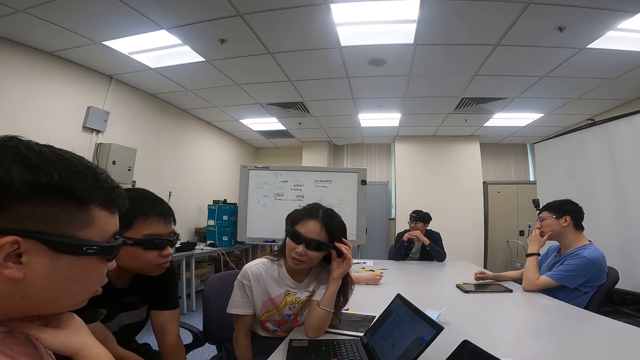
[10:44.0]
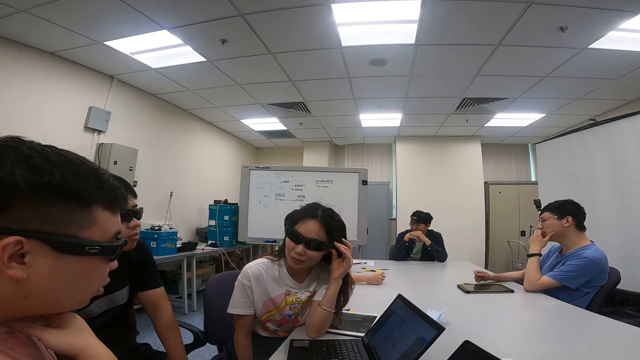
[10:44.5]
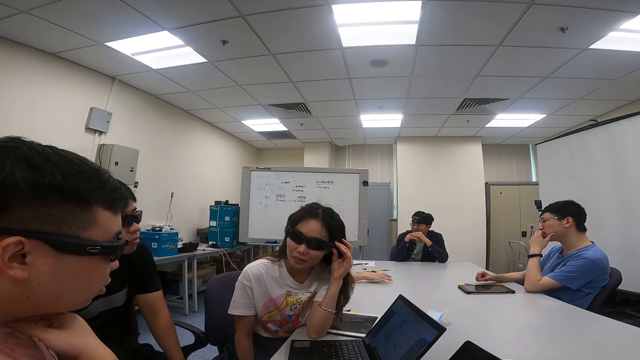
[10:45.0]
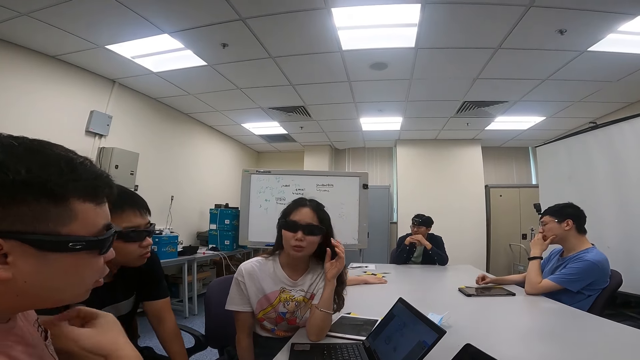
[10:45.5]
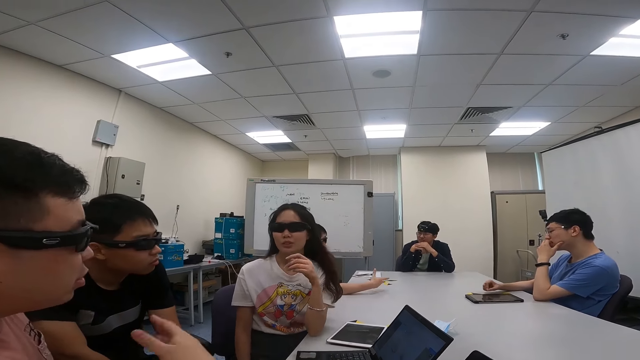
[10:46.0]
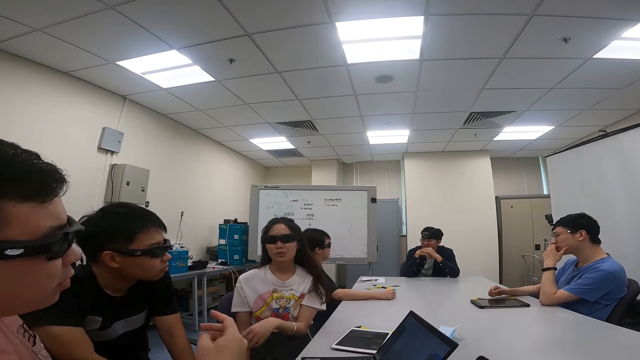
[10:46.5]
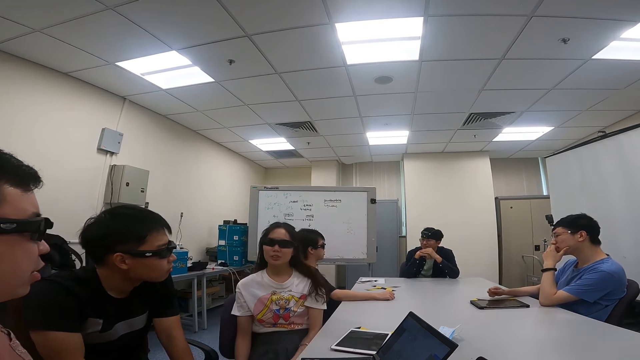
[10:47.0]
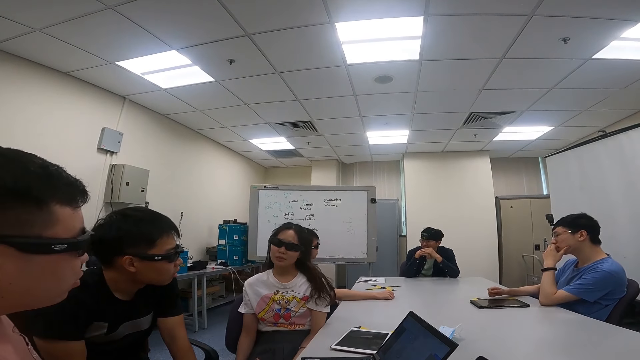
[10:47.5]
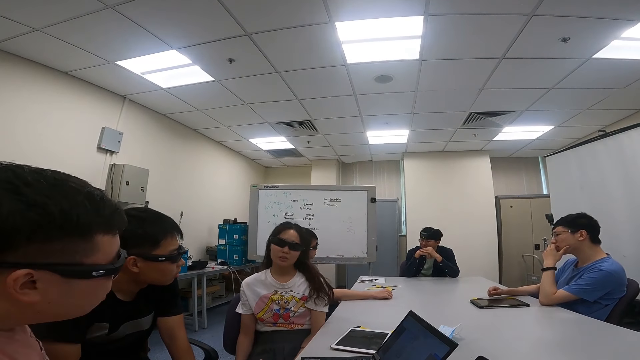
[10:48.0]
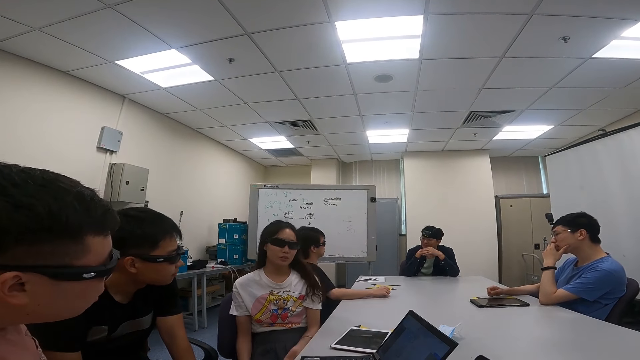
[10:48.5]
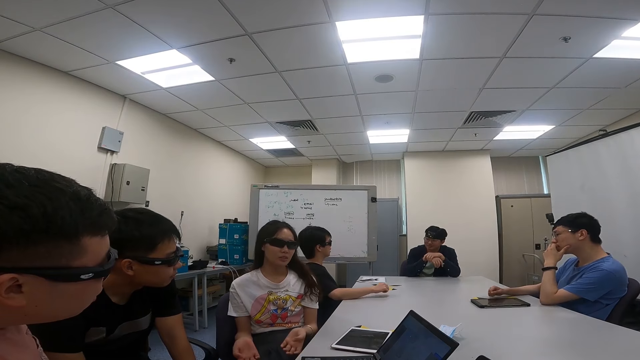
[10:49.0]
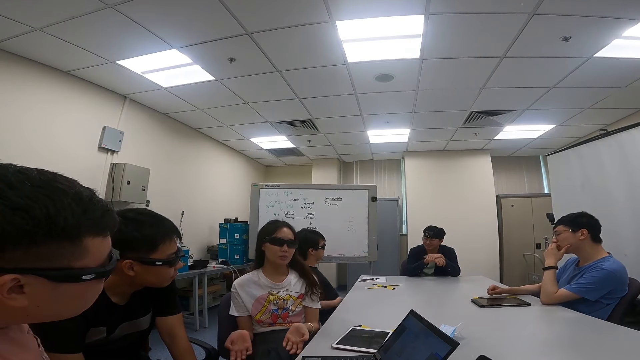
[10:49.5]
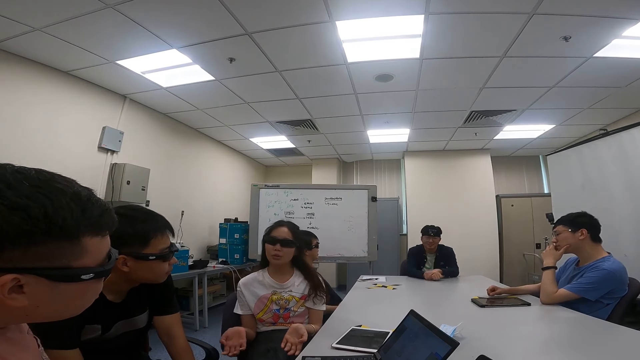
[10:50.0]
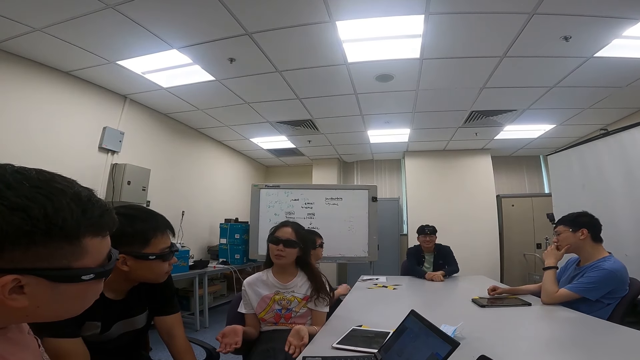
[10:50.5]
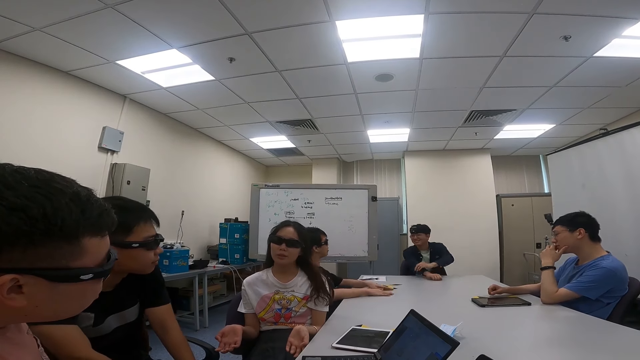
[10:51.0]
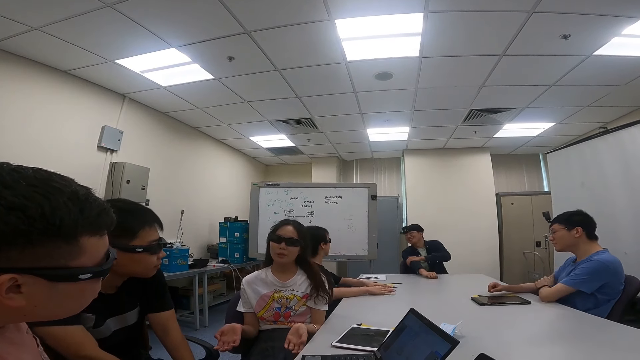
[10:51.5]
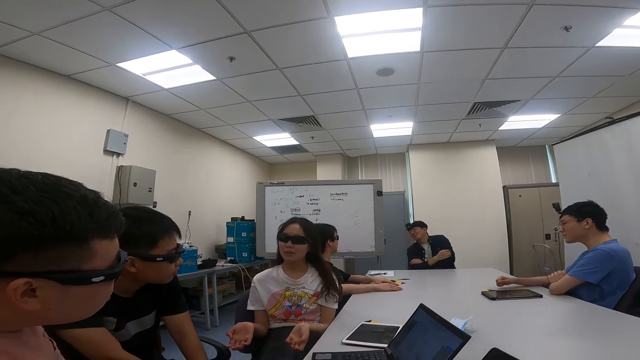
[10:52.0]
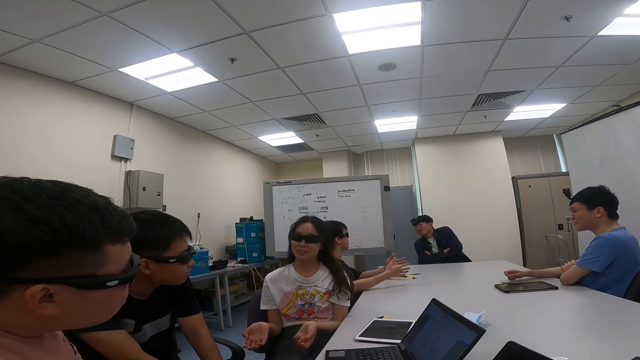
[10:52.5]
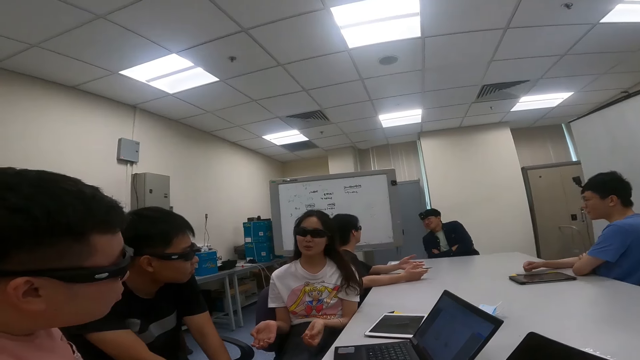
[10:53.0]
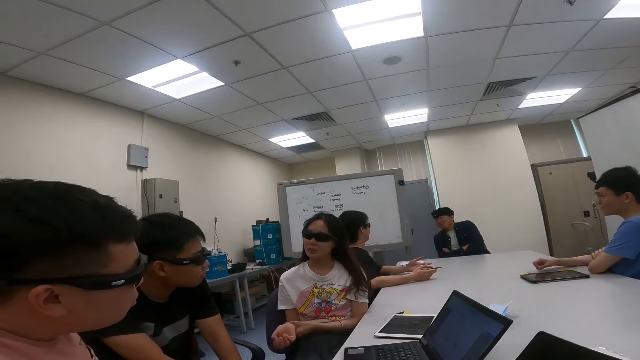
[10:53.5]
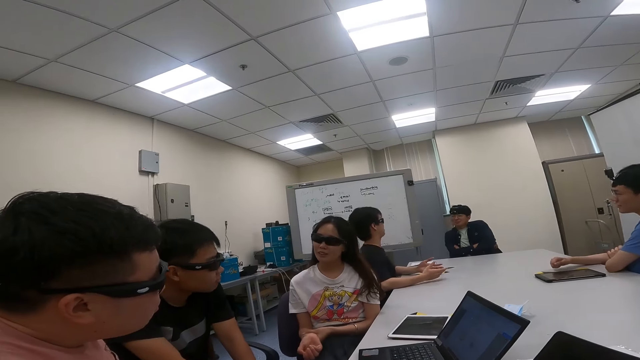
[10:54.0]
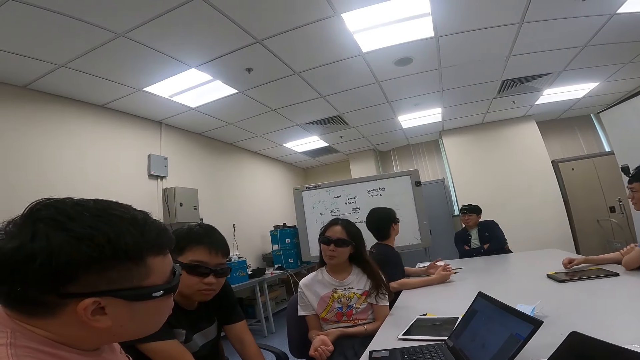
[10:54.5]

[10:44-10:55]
A person talks to another person. A woman leans back on her chair as they converse. The other person talks to the first person.

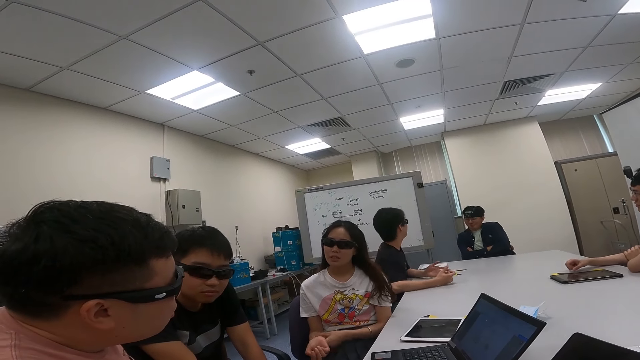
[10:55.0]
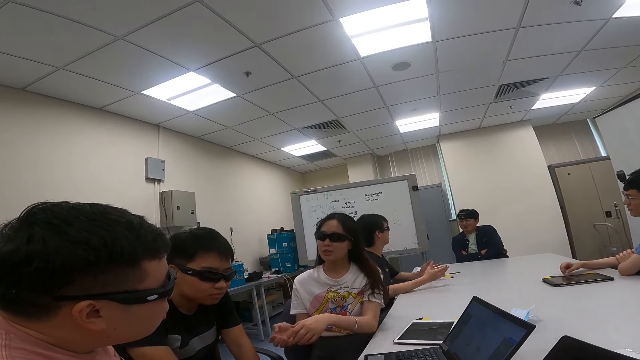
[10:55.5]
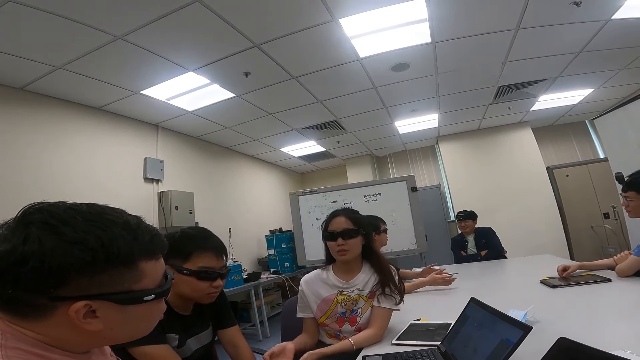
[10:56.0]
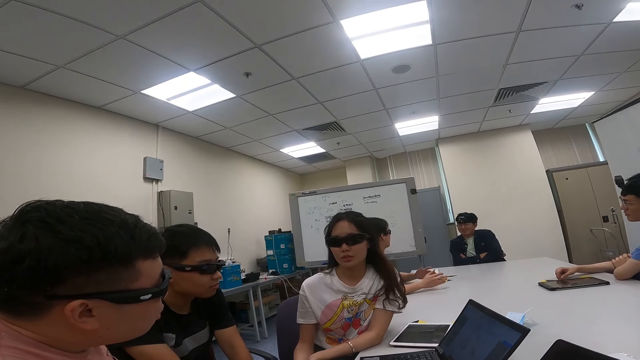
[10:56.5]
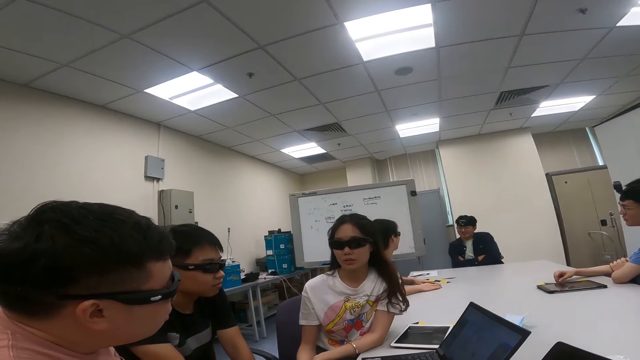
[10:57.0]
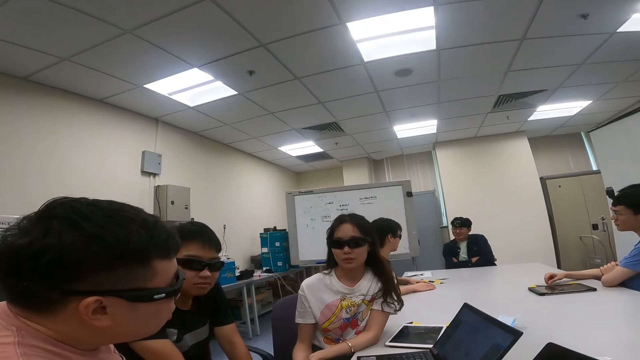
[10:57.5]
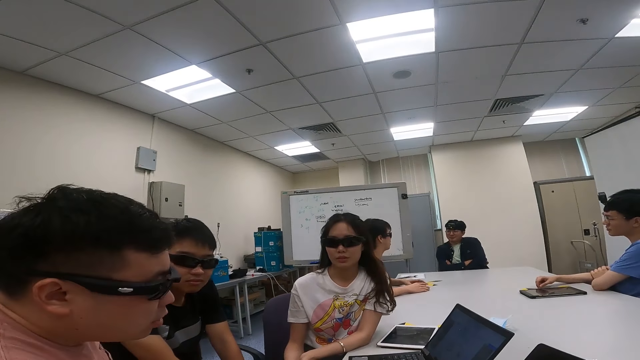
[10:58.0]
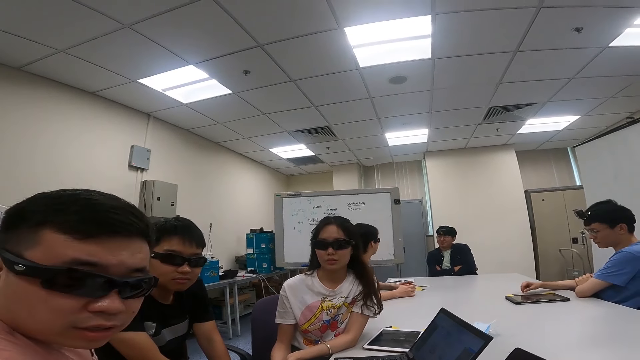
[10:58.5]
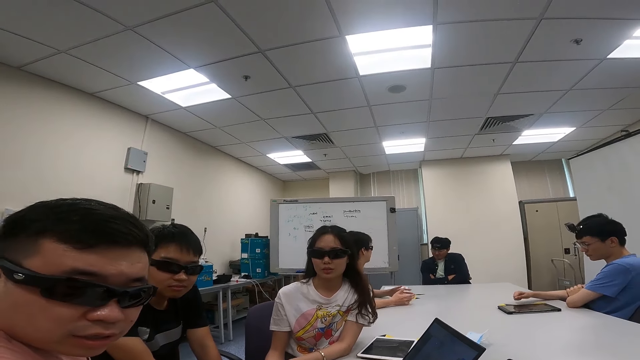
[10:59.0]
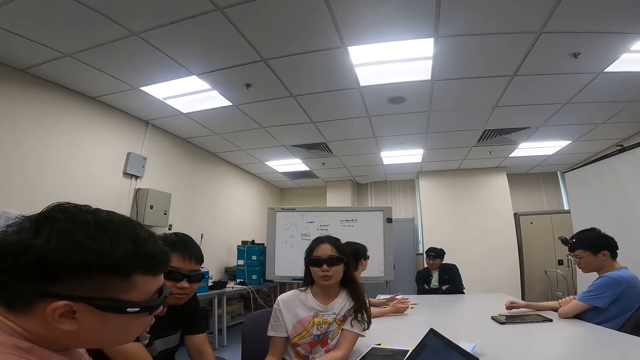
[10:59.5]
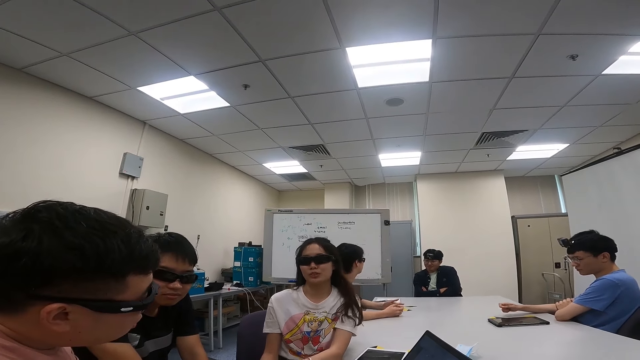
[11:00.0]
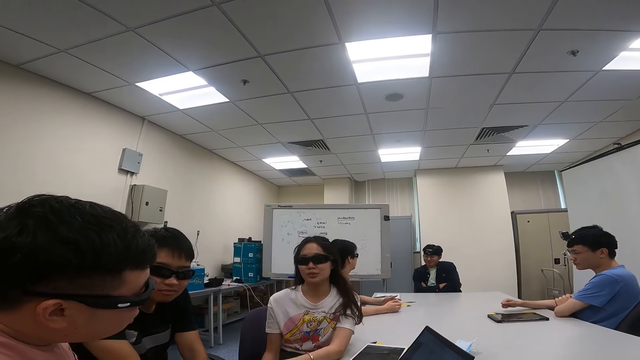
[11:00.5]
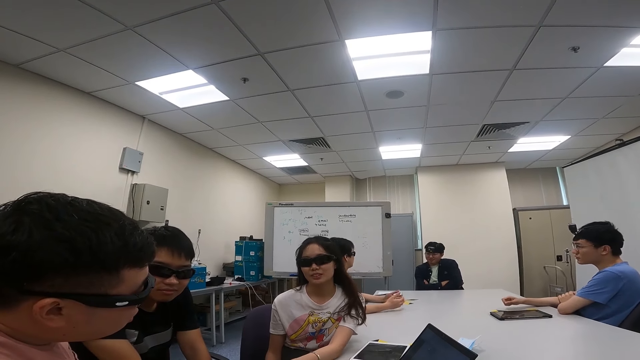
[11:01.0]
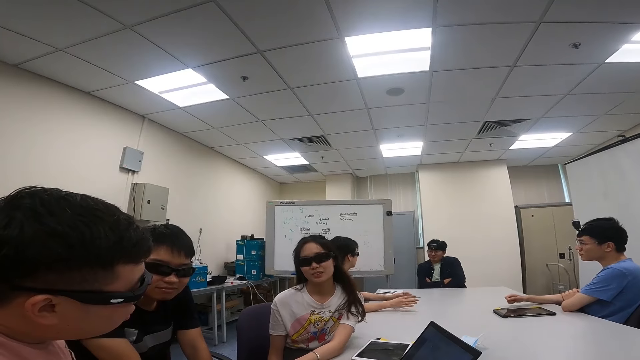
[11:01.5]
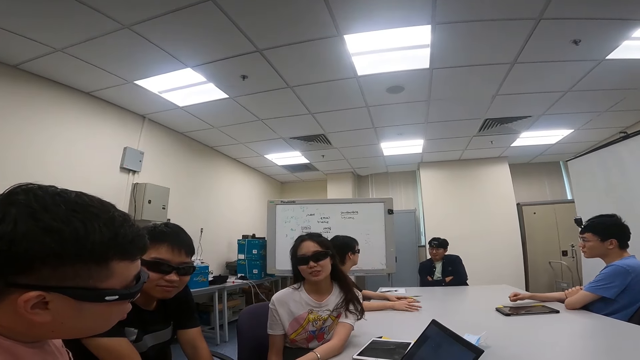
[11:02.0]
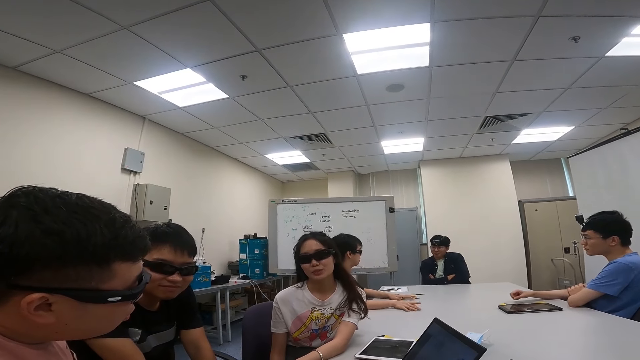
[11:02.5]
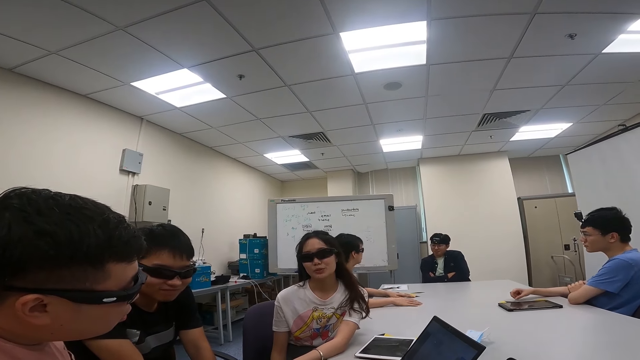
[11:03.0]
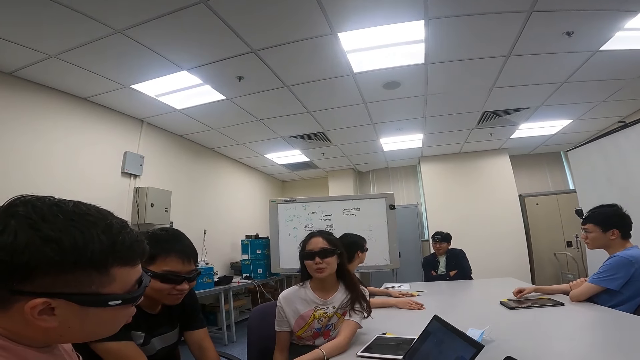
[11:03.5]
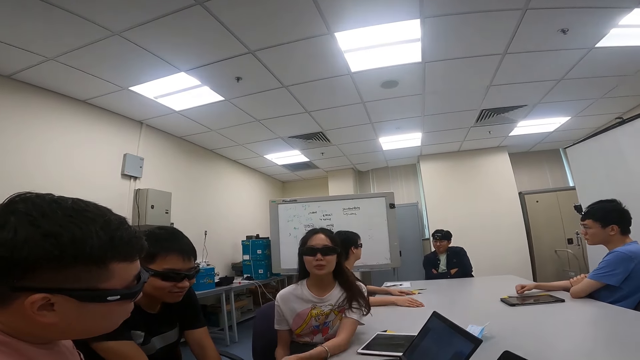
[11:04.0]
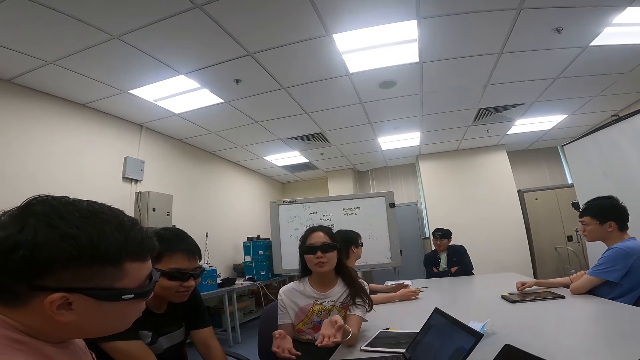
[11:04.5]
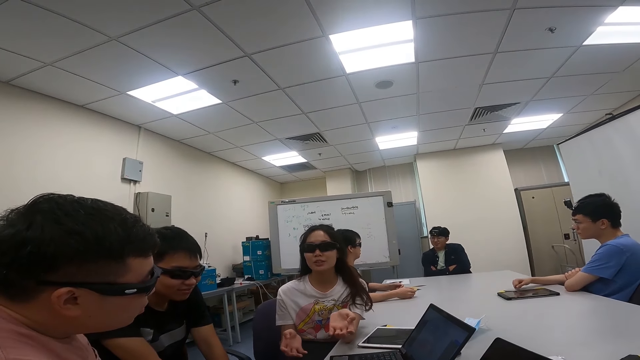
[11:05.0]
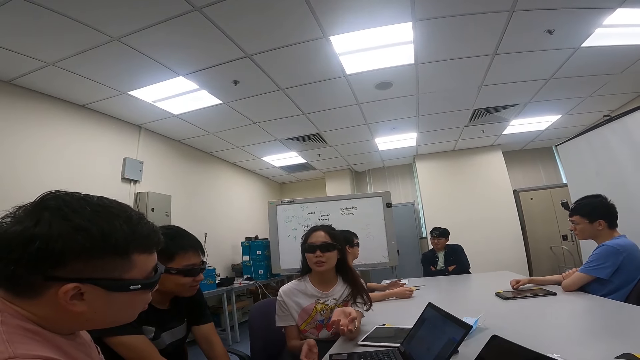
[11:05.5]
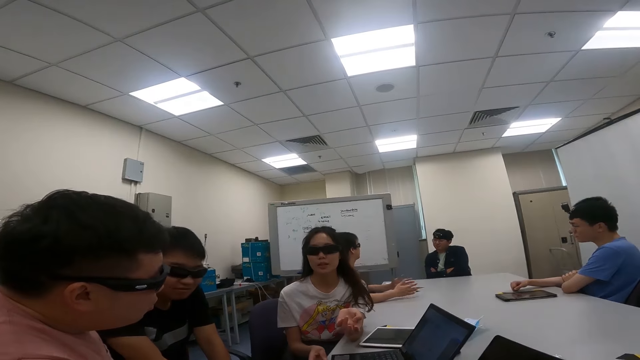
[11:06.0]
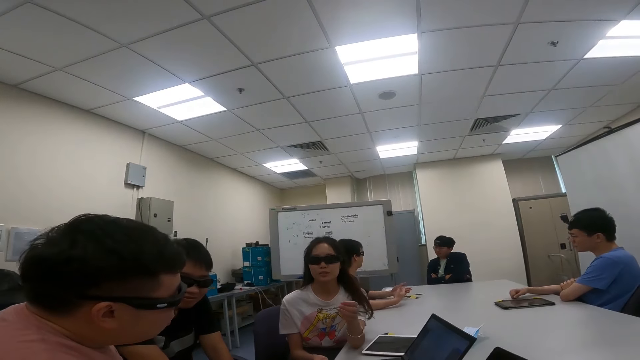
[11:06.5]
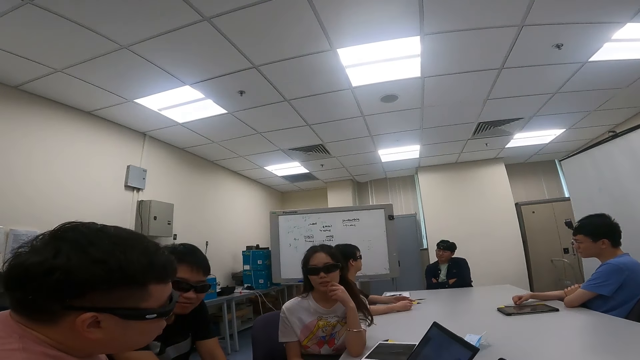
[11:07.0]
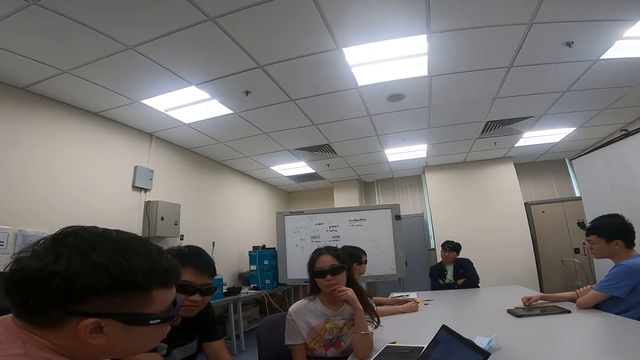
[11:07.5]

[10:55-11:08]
A person talks to another person. The camera wearer converses with a man, another man and a woman. The first person talks to the camera wearer. The other person talks to the first person. The other person talks to the first person again. The first person talks to the other person.
